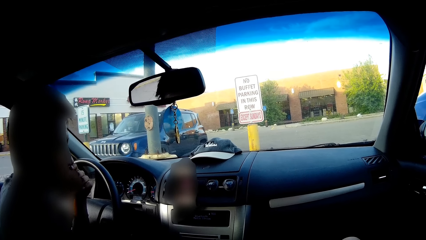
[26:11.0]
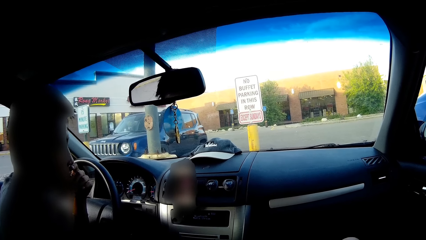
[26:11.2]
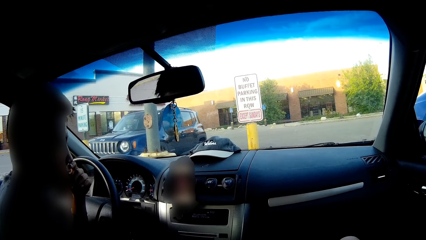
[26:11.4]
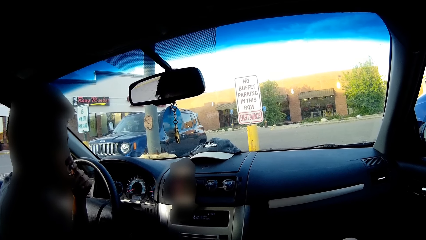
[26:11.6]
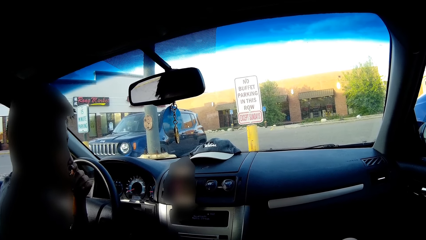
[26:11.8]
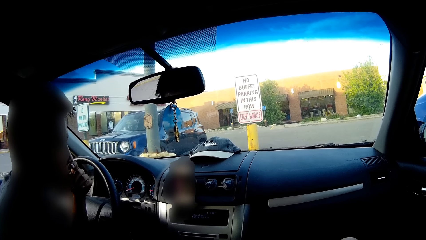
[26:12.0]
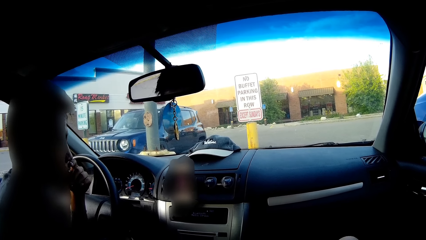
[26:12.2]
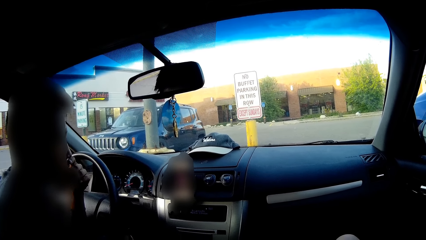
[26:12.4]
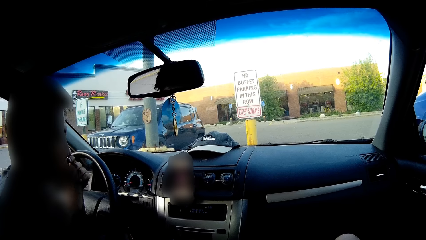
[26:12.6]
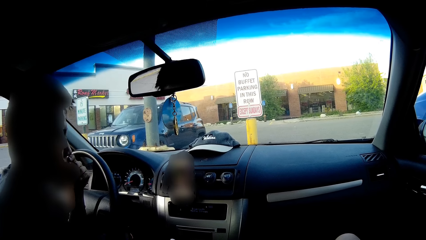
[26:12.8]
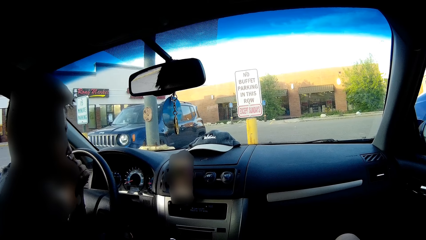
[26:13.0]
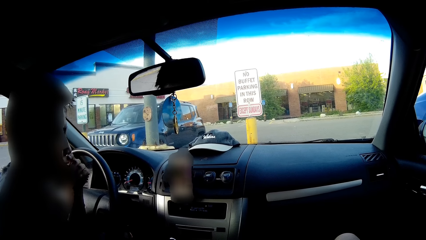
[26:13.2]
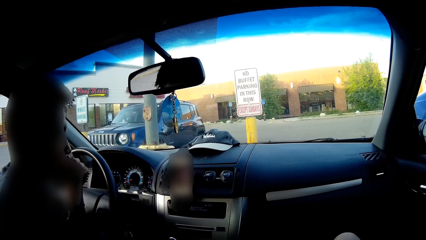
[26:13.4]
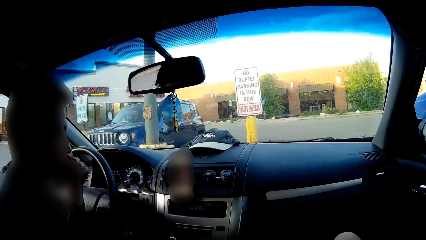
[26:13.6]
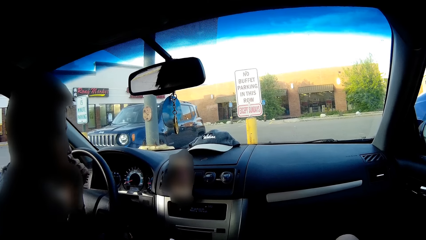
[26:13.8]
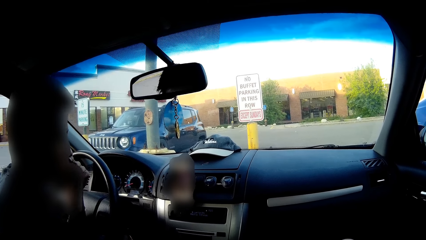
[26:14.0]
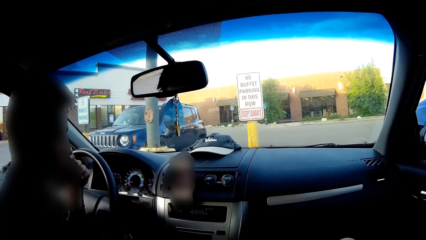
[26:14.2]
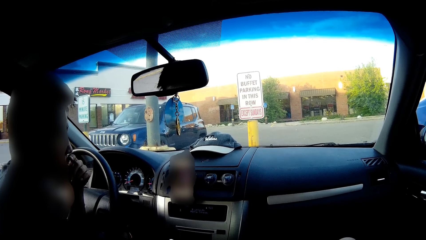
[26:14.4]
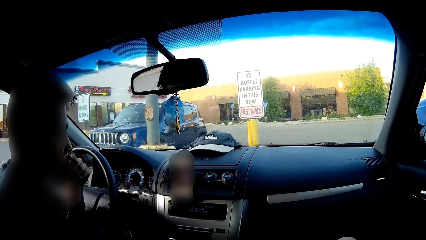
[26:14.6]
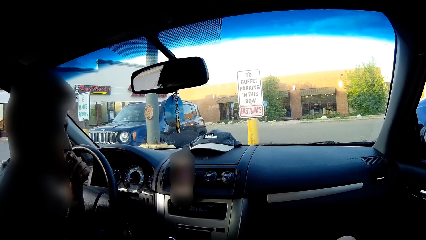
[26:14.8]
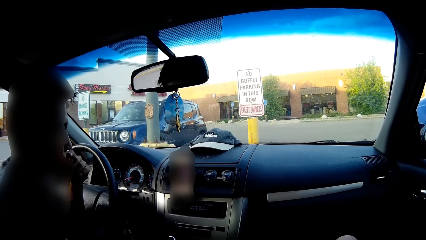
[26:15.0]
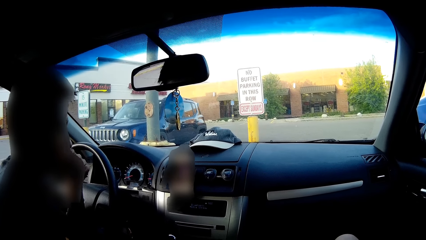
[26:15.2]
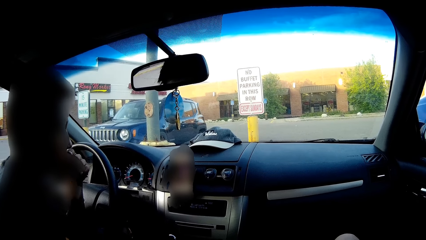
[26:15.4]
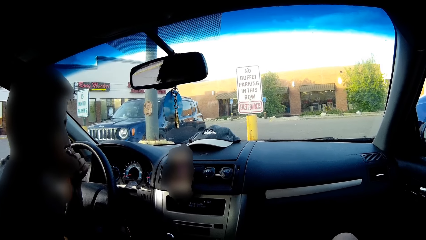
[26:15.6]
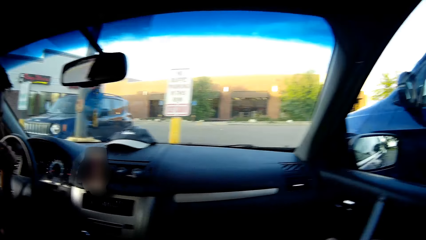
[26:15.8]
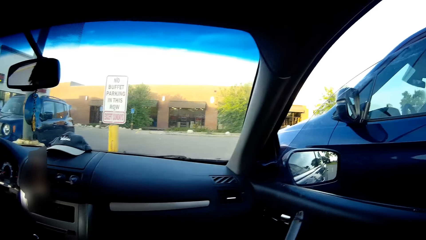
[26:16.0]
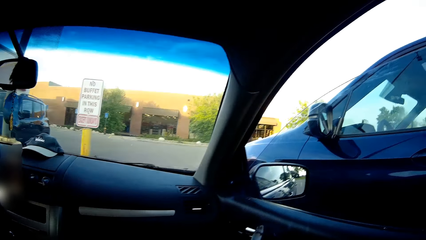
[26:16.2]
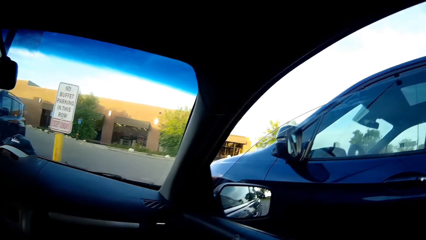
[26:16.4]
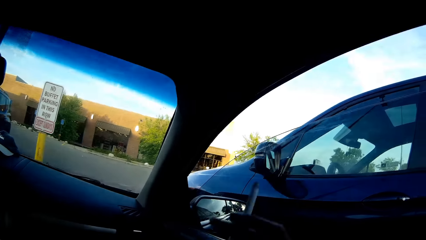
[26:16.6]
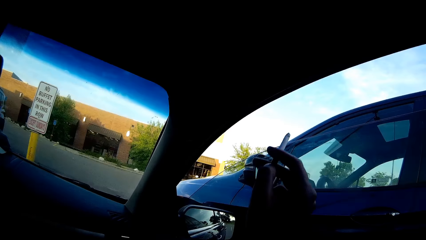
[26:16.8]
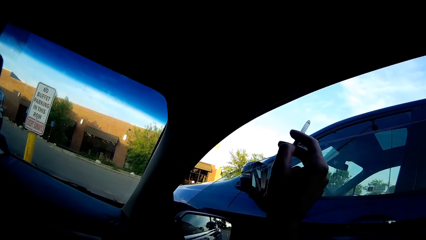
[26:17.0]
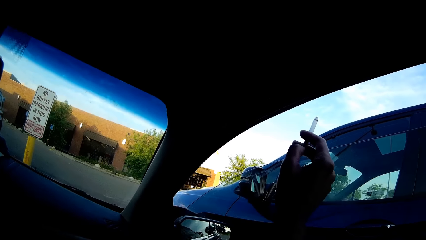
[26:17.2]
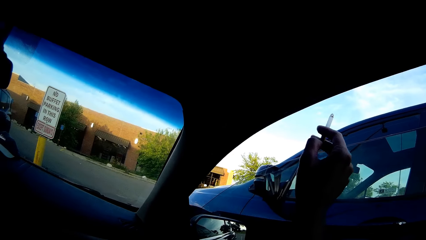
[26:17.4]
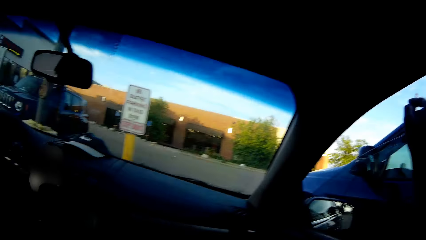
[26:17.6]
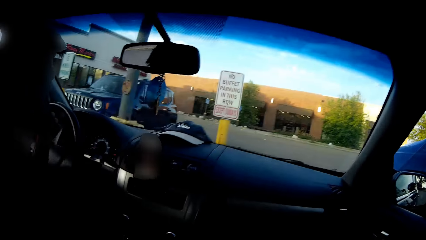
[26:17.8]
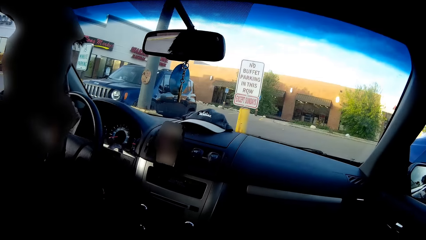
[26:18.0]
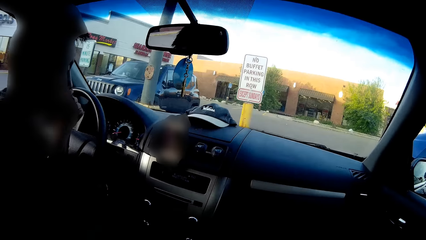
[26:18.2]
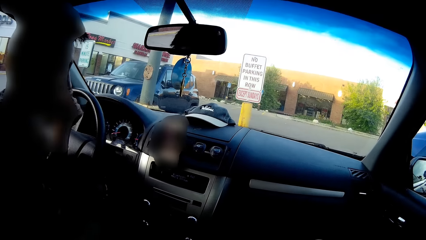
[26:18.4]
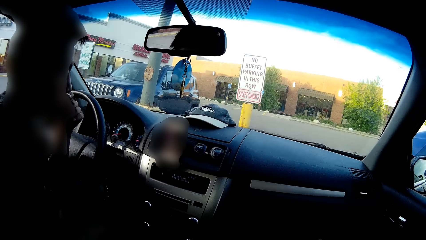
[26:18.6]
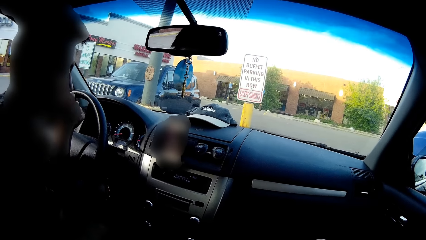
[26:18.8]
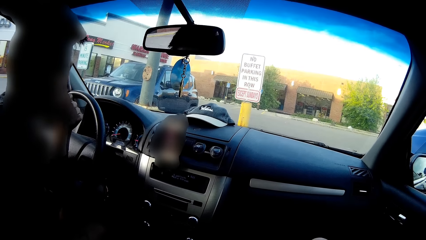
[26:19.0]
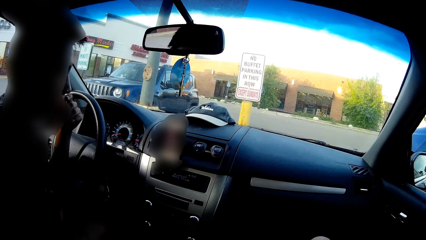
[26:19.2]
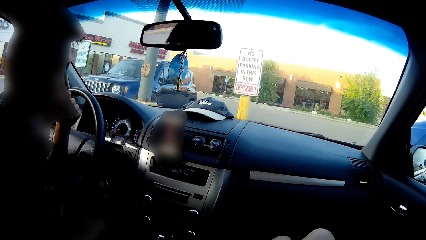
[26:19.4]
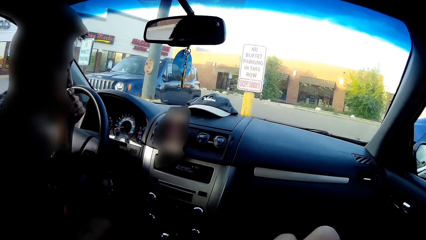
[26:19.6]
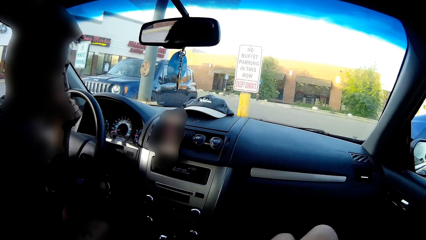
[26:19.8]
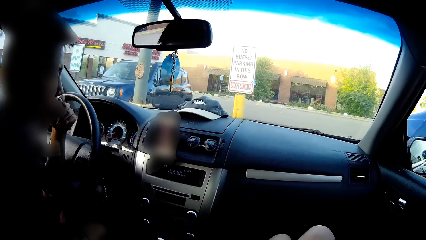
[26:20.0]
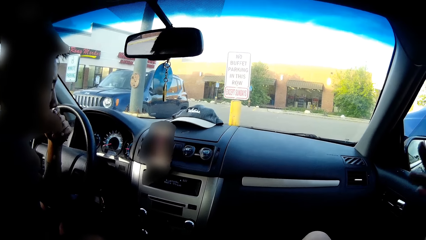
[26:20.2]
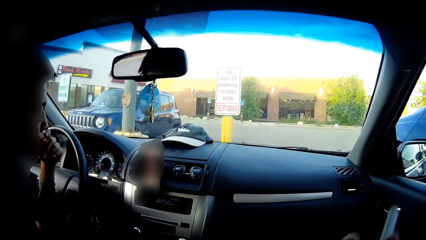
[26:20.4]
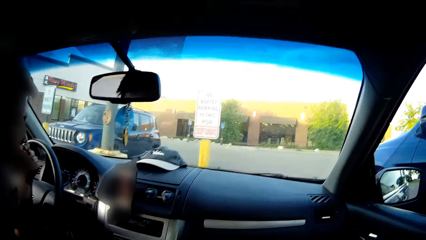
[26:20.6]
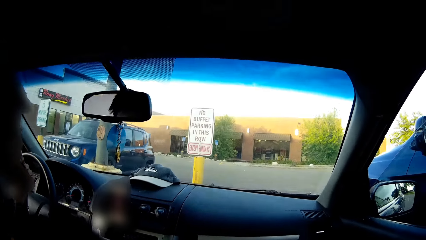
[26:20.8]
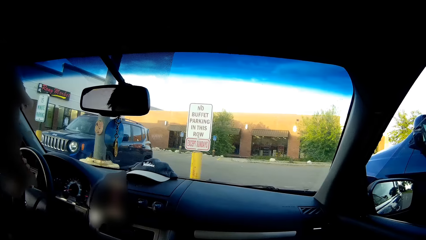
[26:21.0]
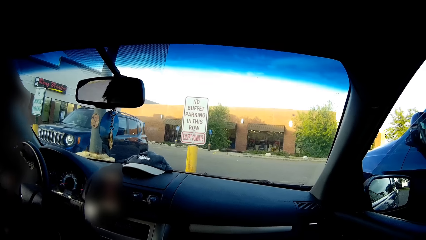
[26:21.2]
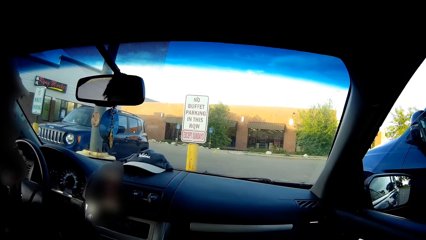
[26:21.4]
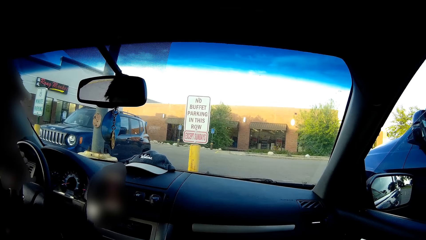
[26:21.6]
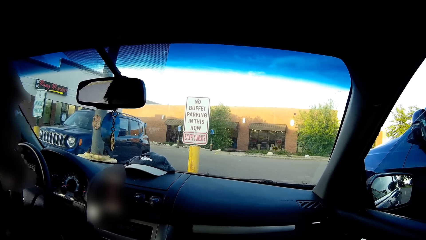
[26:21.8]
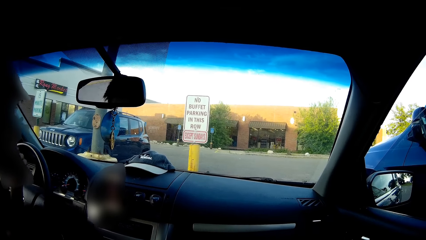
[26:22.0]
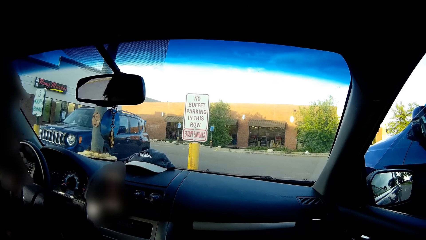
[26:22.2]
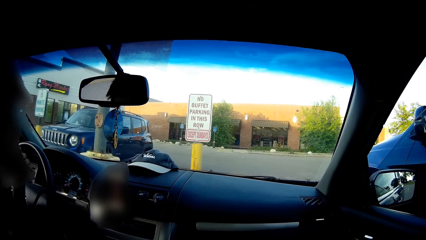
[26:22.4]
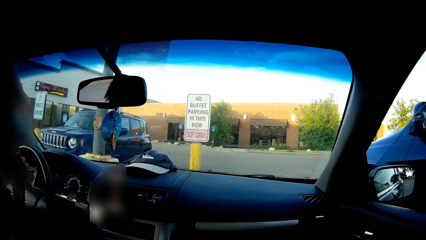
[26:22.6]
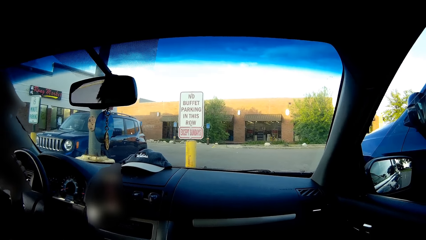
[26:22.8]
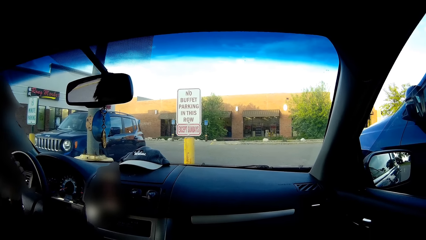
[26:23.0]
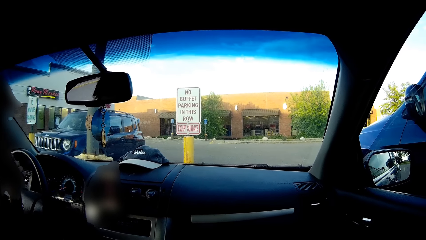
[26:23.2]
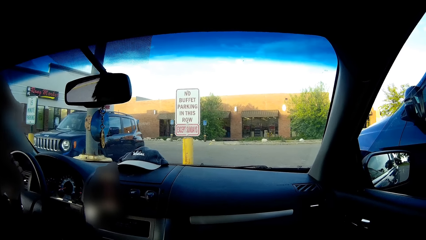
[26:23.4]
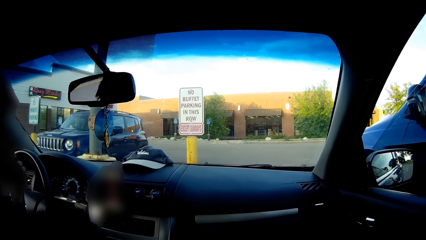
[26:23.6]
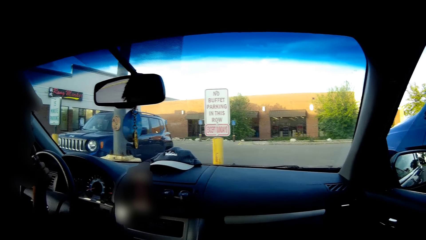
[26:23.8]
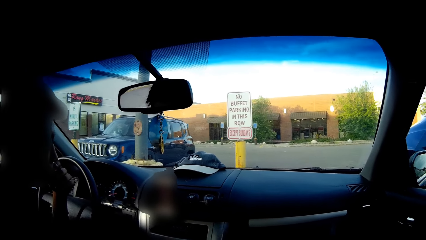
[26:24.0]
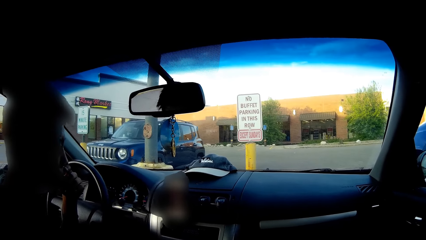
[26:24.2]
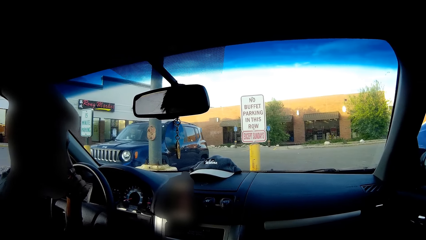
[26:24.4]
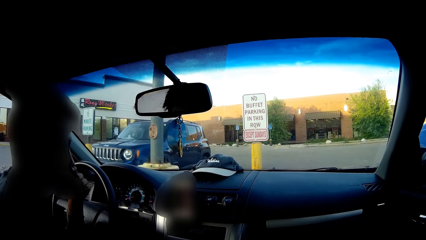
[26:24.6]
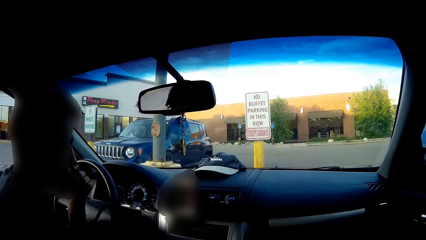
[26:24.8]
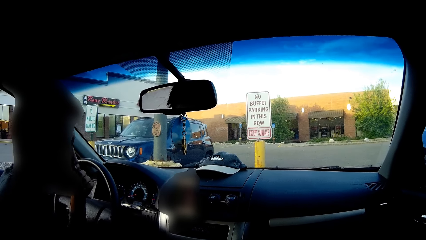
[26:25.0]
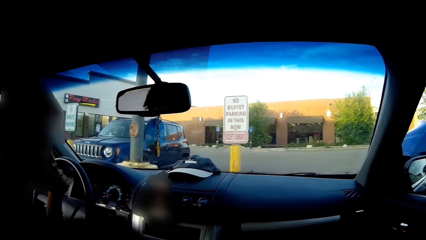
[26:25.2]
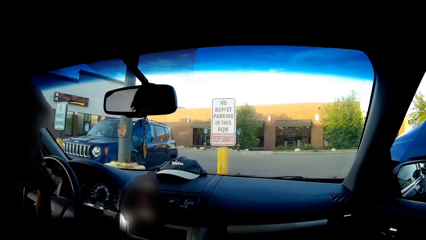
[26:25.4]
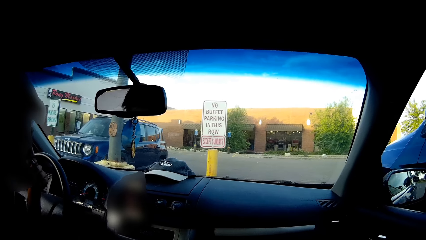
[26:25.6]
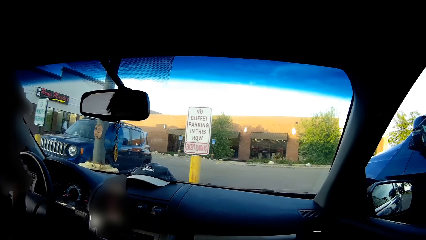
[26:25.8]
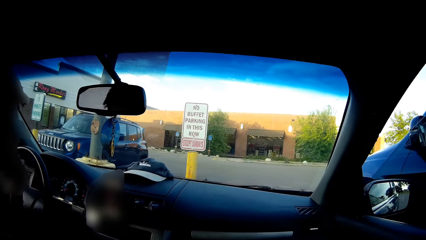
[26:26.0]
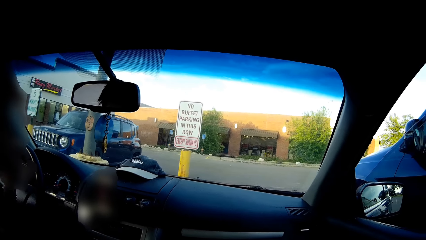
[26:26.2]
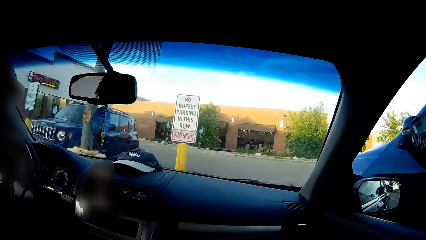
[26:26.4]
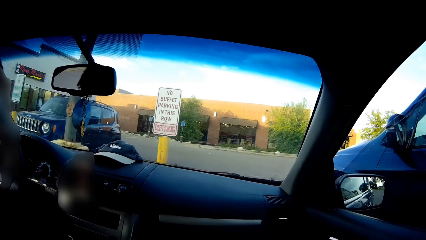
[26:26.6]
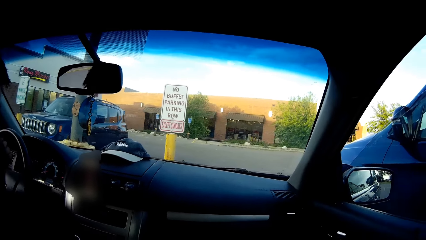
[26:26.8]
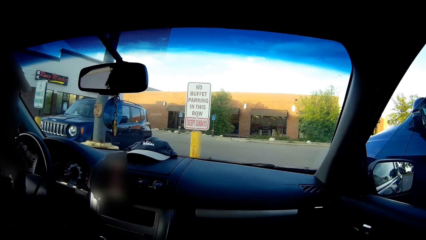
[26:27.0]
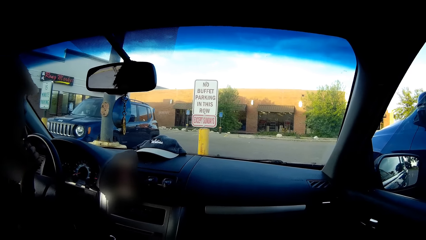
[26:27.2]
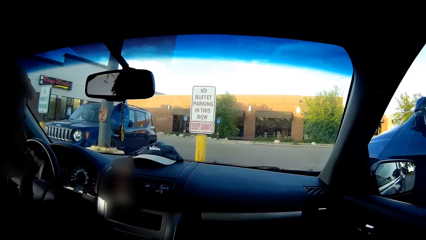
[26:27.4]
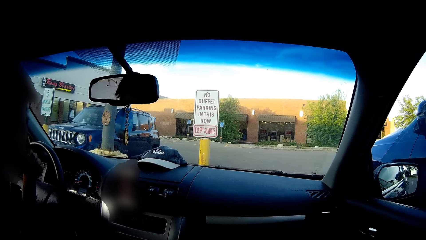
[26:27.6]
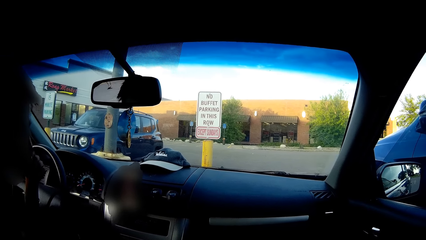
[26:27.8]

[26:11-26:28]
The camera wearer raises a hand with a cigar. She dabs the cigarette in her right hand outside the car. She looks at the phone.
